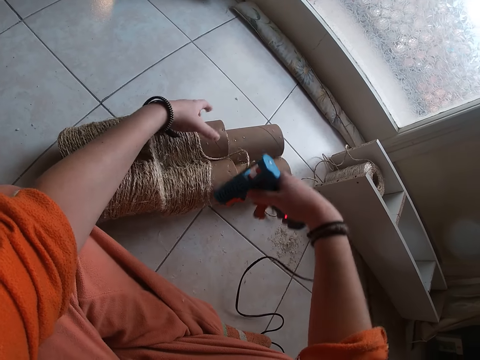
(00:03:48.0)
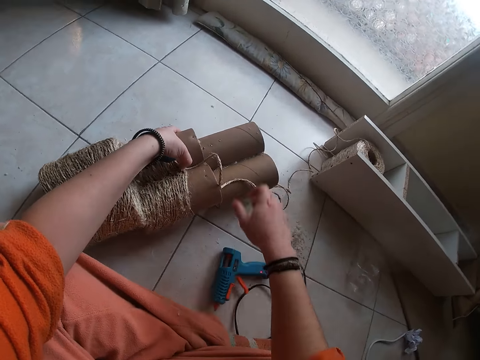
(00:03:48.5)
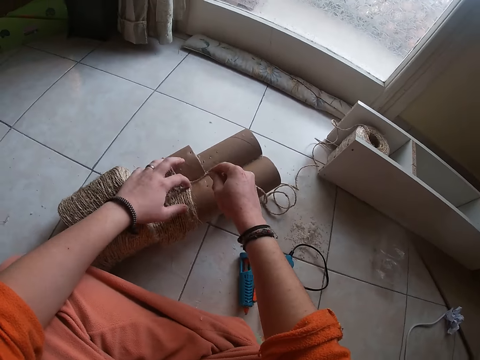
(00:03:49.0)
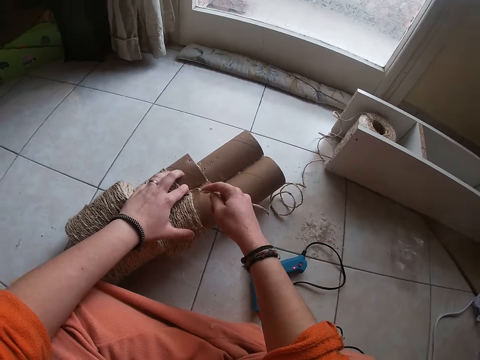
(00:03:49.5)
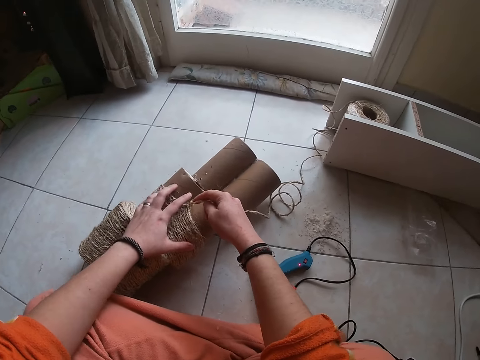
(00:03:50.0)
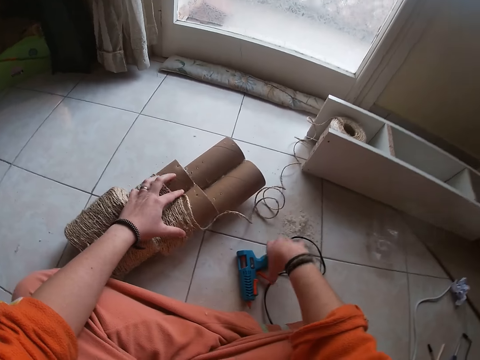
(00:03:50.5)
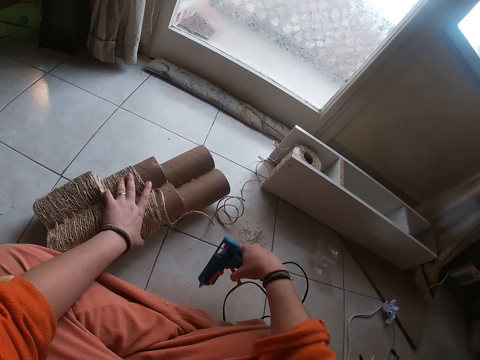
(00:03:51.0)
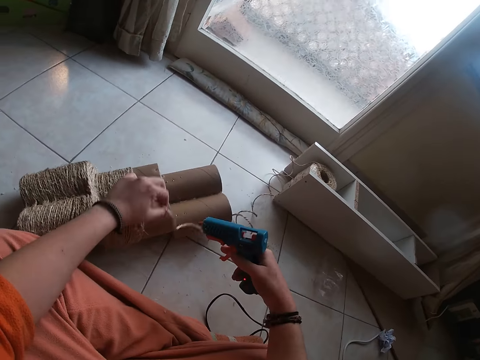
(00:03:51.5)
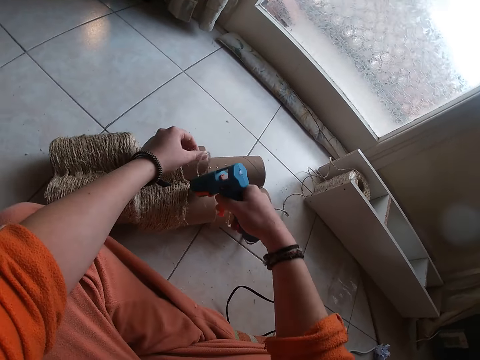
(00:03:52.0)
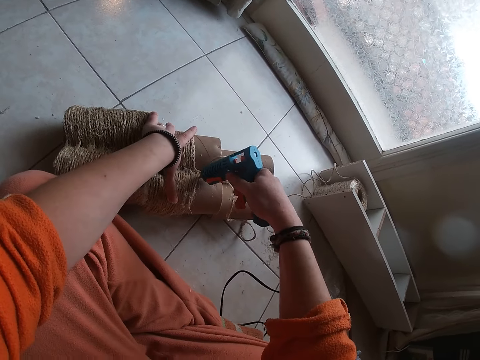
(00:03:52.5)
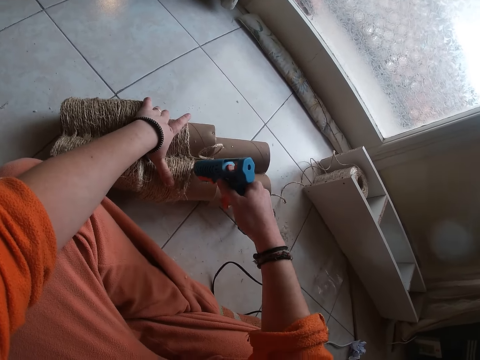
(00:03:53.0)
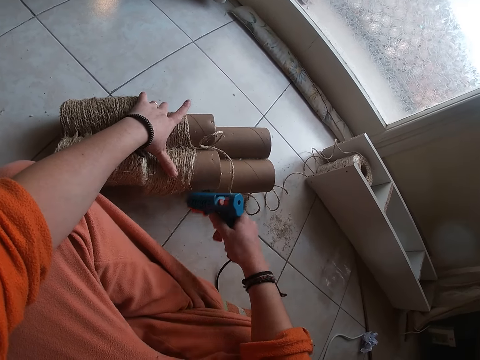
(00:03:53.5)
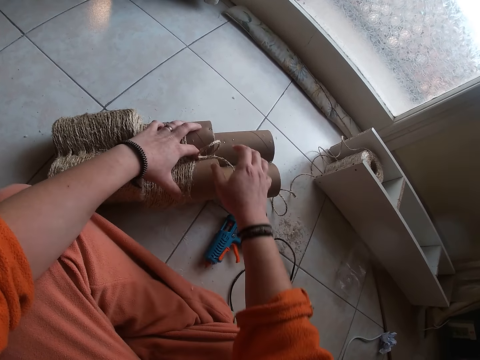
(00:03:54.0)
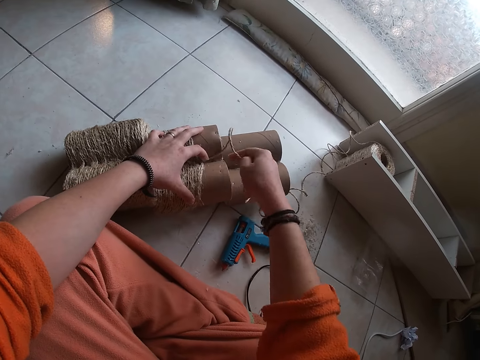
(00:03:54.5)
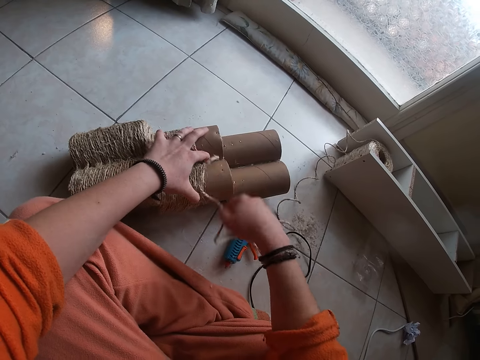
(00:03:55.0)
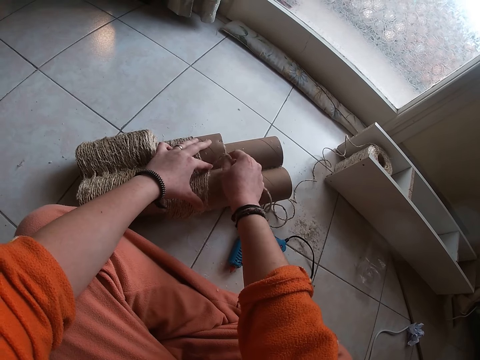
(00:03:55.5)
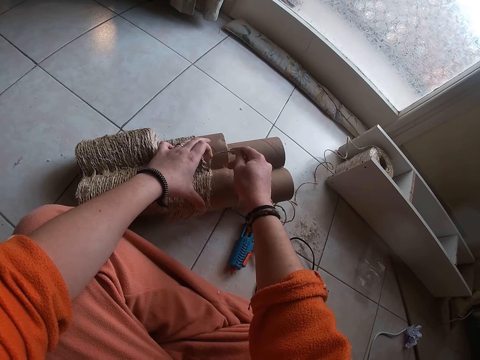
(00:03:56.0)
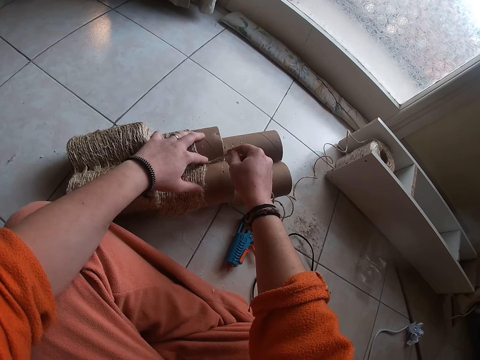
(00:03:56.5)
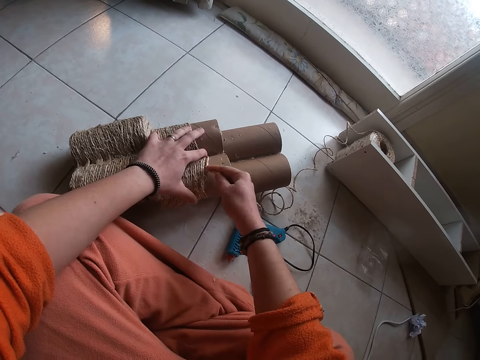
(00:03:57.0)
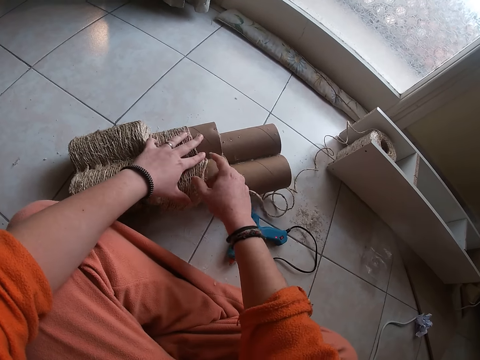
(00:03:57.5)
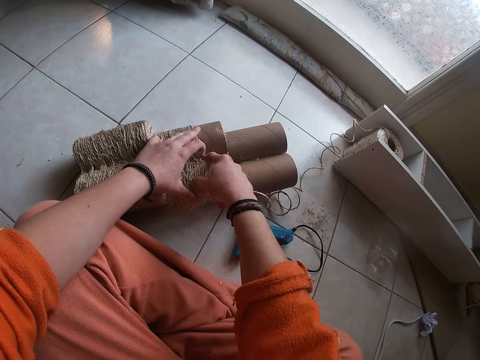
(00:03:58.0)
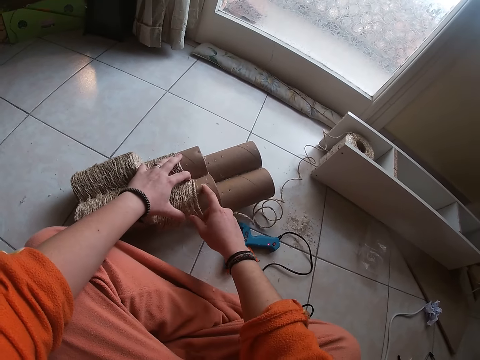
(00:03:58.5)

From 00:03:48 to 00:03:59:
The camera wearer drops the hot glue gun on the floor with her right hand. She places the thread on the thread reel with her right hand. She adjusts the cotton cord with both hands. She removes her right hand from the thread. She picks up the hot glue gun on the floor with her right hand. She applies the hot glue gun to the thread reel with her right hand. She drops the hot glue gun on the floor with her right hand. She places the thread on the thread reel with her right hand. She adjusts the cotton cord with both hands.

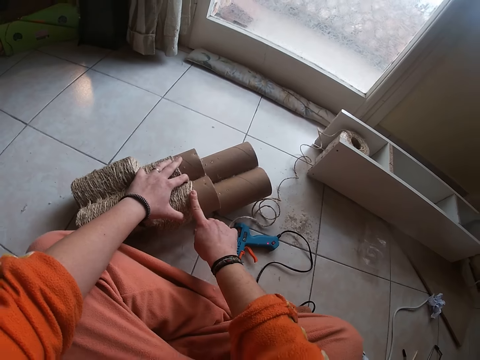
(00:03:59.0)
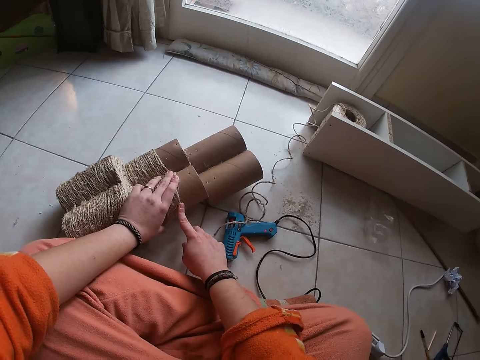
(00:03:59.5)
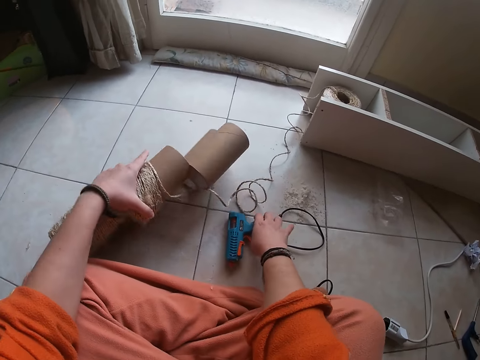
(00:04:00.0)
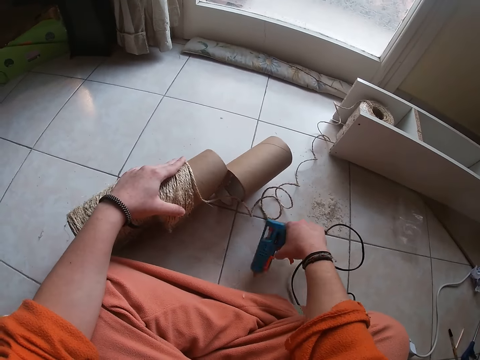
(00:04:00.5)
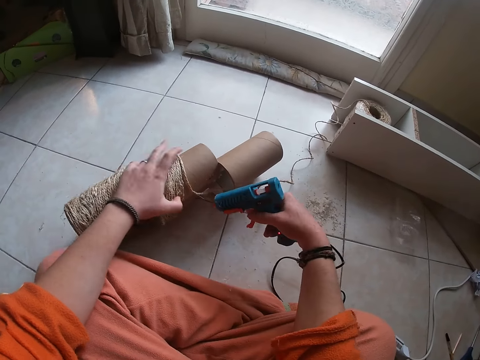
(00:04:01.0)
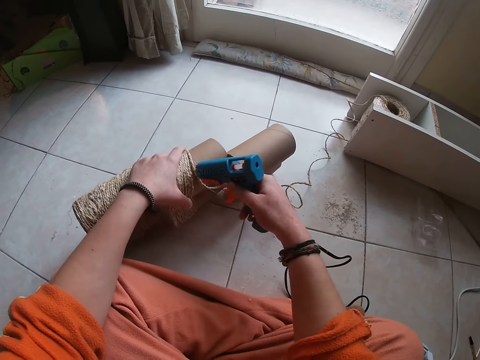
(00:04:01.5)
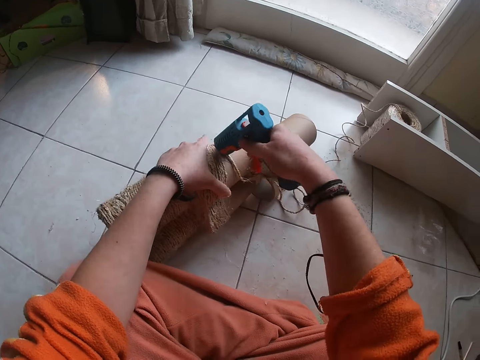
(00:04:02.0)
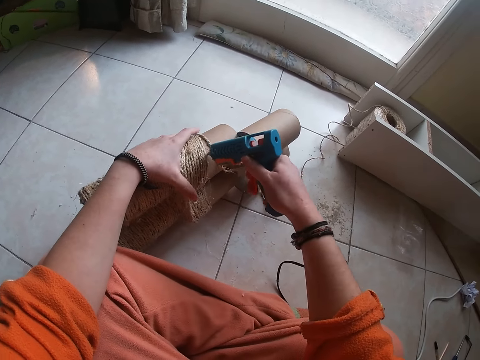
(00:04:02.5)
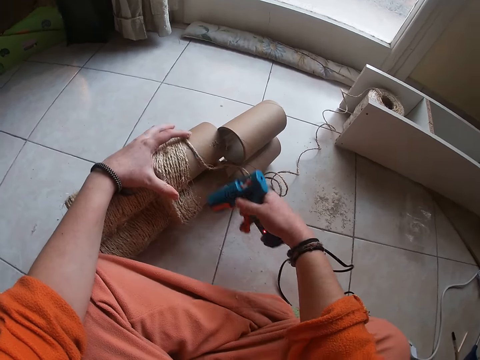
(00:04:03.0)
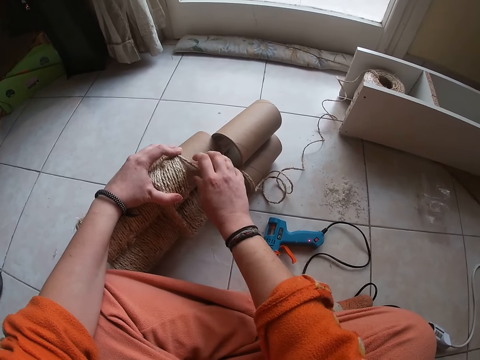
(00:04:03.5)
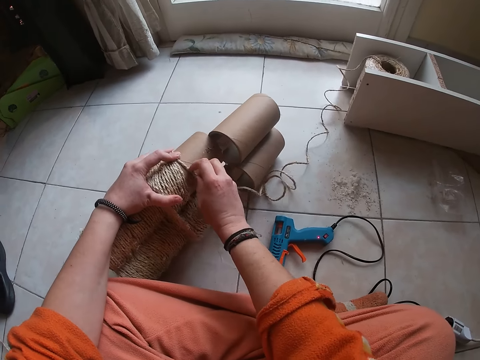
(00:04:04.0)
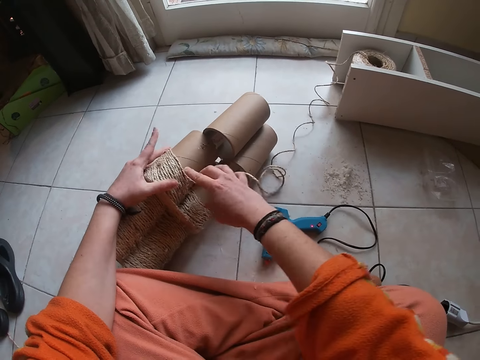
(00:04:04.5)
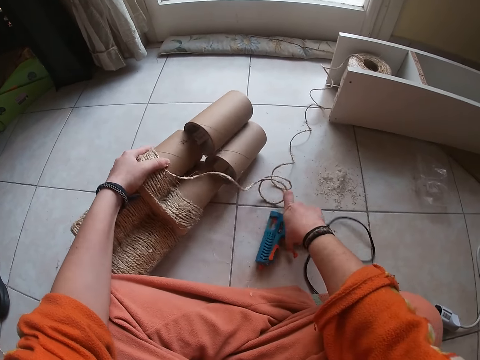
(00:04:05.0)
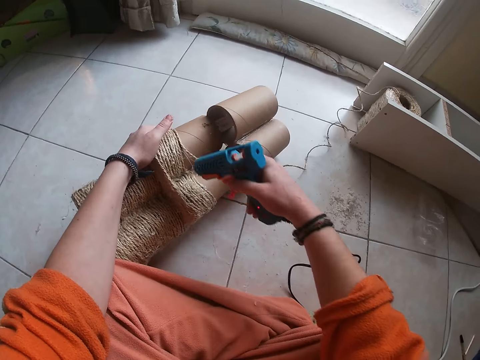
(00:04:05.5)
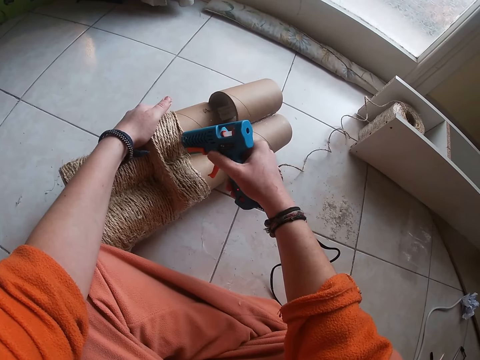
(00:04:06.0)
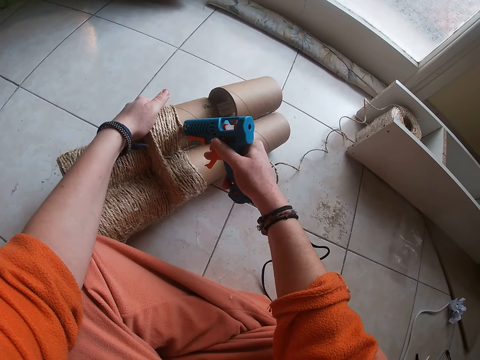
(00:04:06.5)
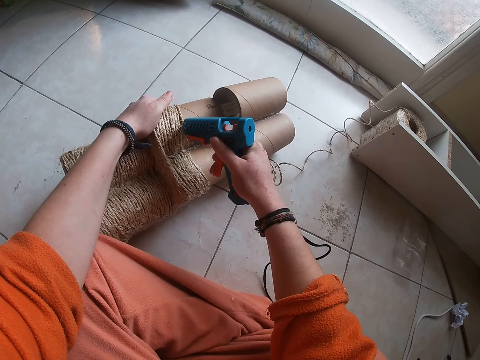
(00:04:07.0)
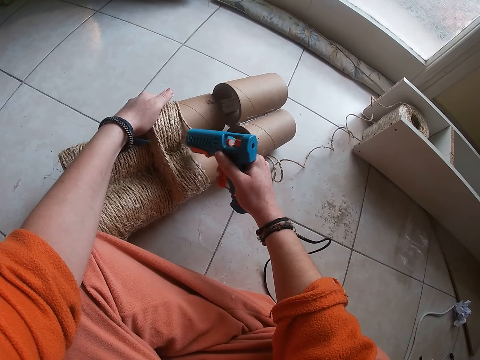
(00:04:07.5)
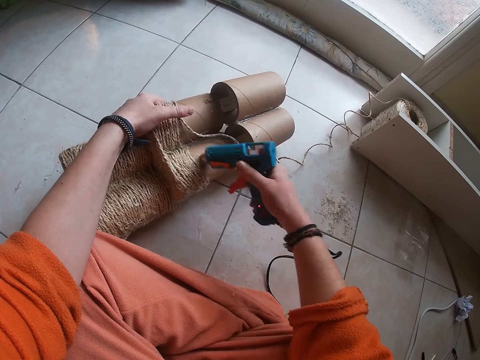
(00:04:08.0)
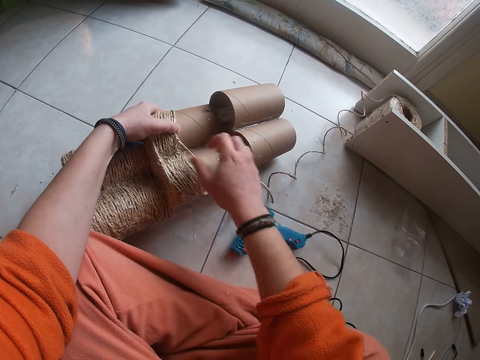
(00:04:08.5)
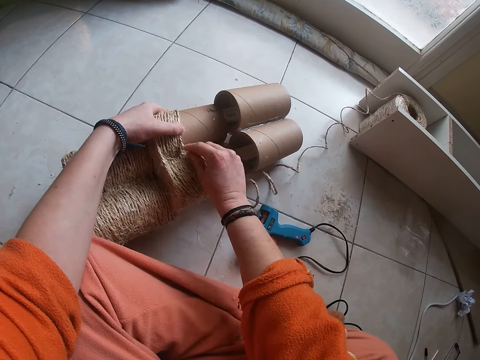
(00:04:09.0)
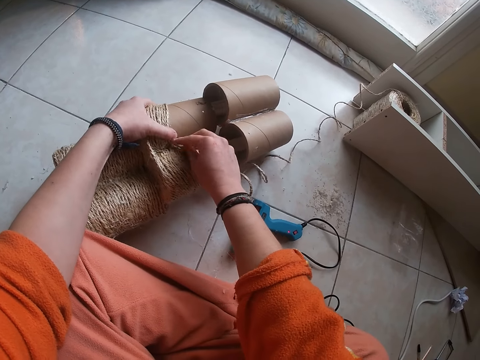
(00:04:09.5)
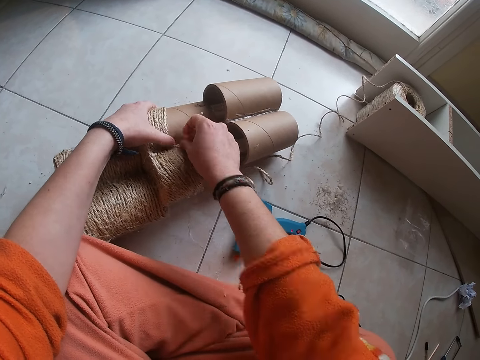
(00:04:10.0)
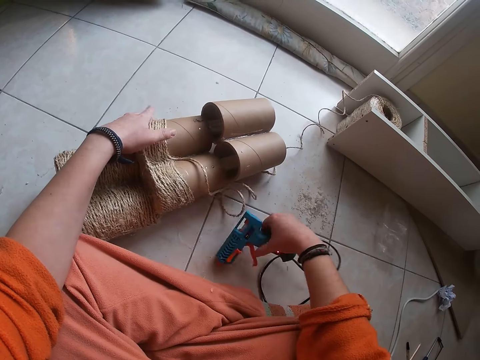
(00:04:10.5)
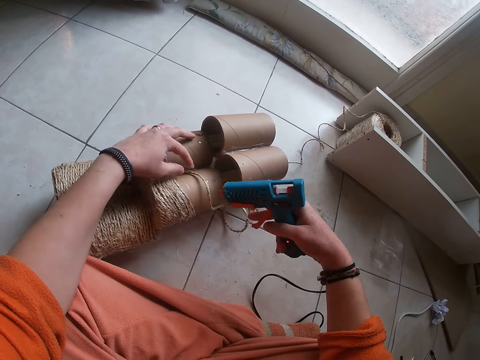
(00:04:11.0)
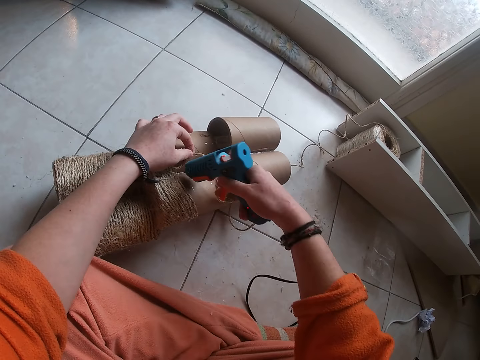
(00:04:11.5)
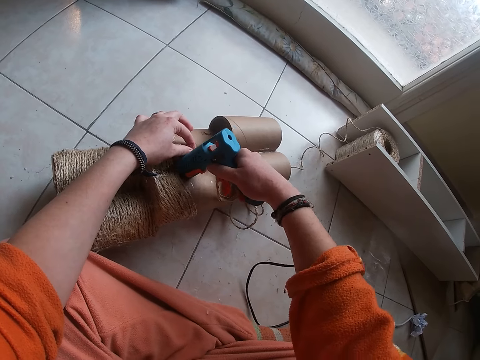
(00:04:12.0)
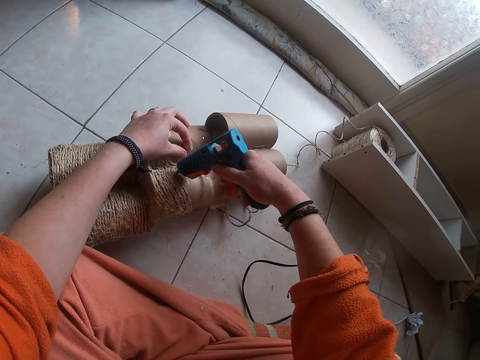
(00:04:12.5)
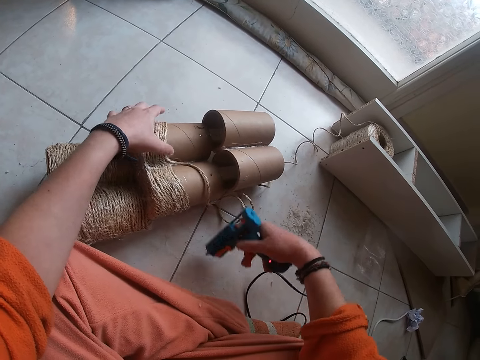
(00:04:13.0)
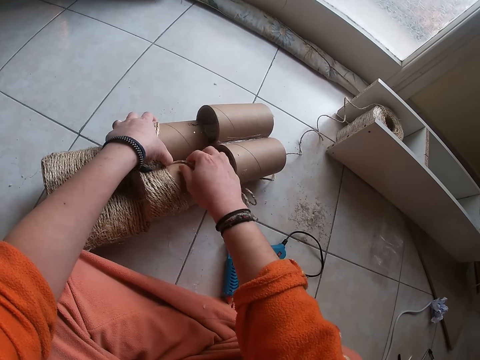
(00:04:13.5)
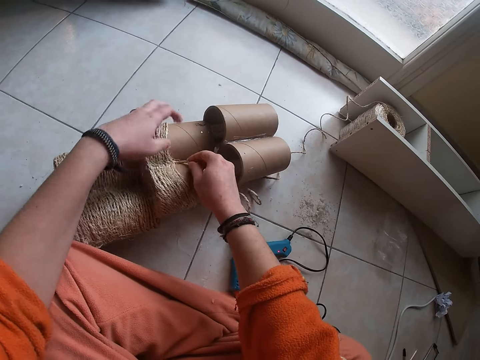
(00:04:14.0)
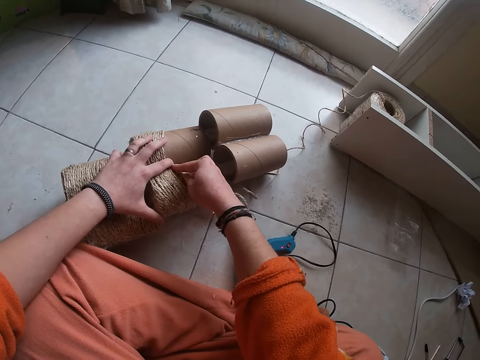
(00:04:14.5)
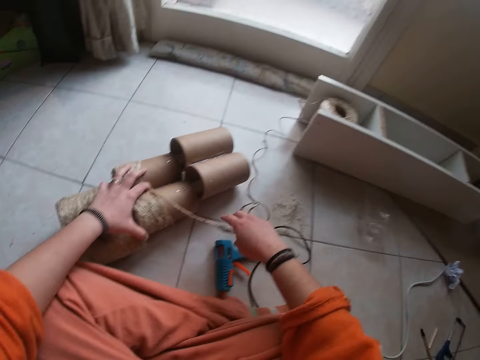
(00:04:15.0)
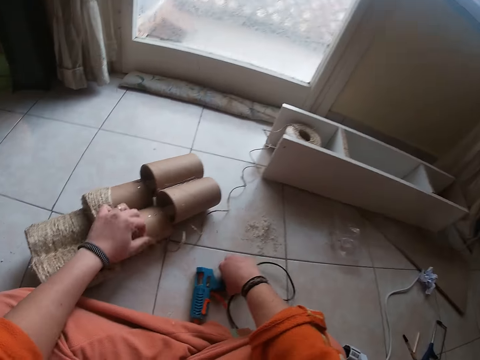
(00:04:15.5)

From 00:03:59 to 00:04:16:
The camera wearer removes her right hand from the thread. She picks up the hot glue gun on the floor with her right hand. She applies the hot glue gun to the thread reel with her right hand. She drops the hot glue gun on the floor with her right hand. She places the thread on the thread reel with her right hand. She adjusts the cotton cord with both hands. She removes her right hand from the thread. She picks up the hot glue gun on the floor with her right hand. She applies the hot glue gun to the thread reel with her right hand. She drops the hot glue gun on the floor with her right hand. She places the thread on the thread reel with her right hand. She adjusts the cotton cord with both hands. She removes her right hand from the thread. She picks up the hot glue gun on the floor with her right hand. She applies the hot glue gun to the thread reel with her right hand. She drops the hot glue gun on the floor with her right hand. She adjusts the cotton cord with both hands. She places the thread on the thread reel with her right hand. She removes her right hand from the thread.
